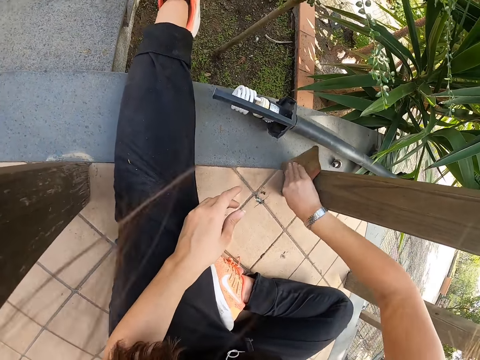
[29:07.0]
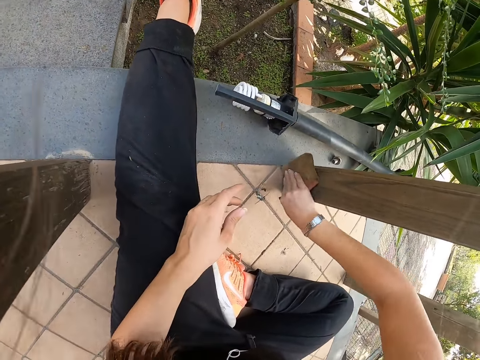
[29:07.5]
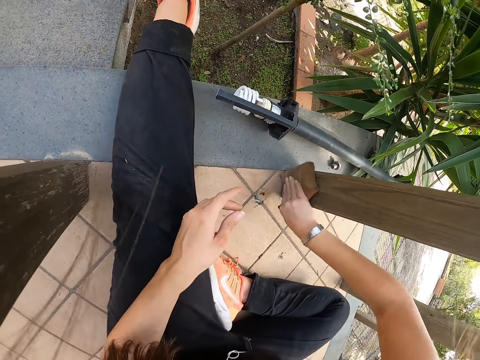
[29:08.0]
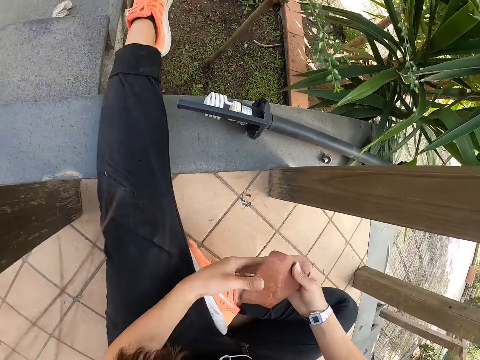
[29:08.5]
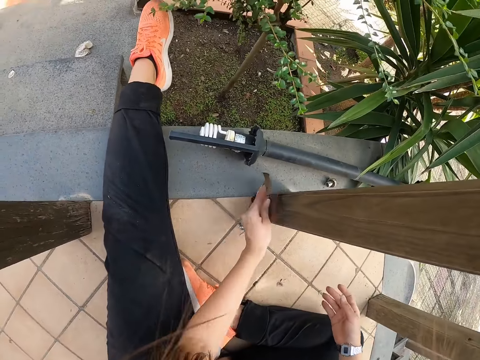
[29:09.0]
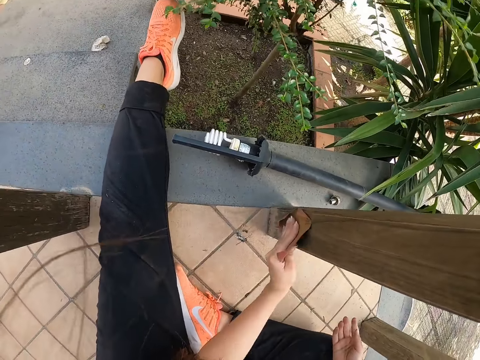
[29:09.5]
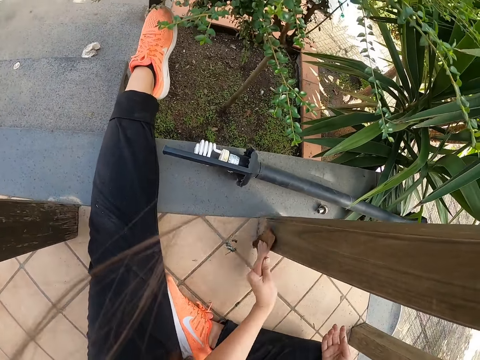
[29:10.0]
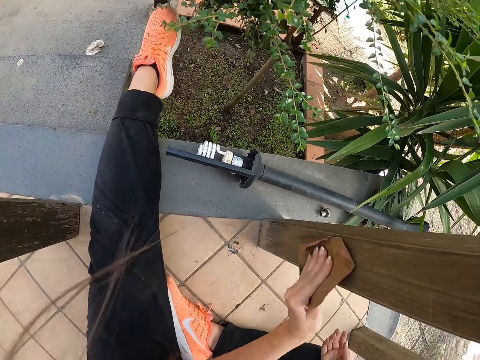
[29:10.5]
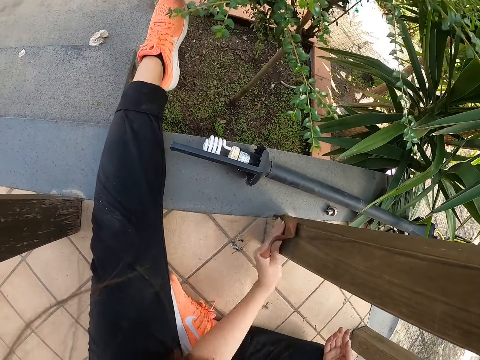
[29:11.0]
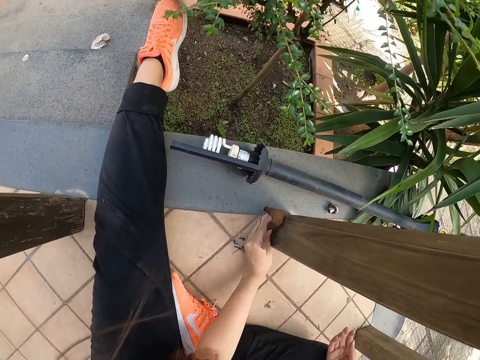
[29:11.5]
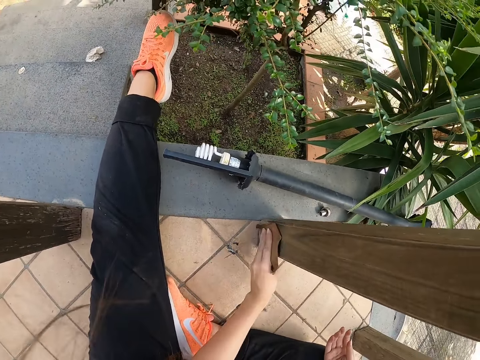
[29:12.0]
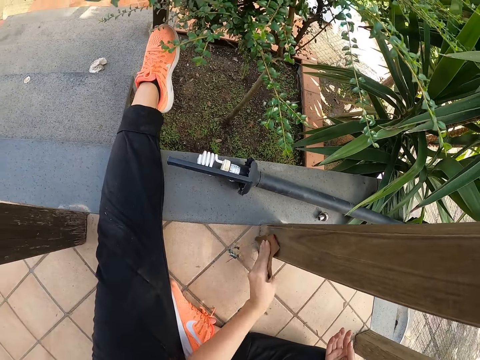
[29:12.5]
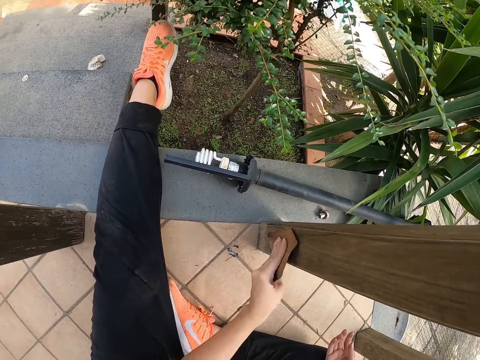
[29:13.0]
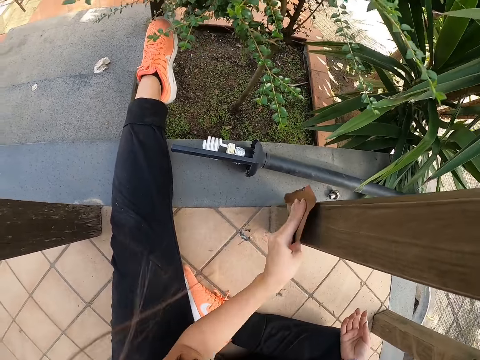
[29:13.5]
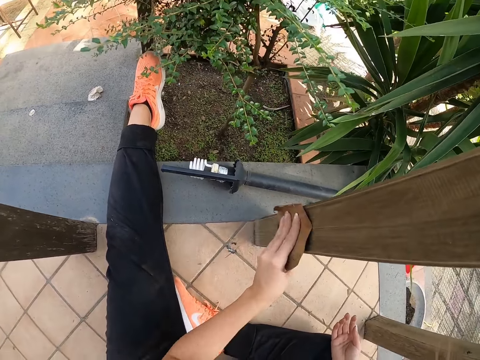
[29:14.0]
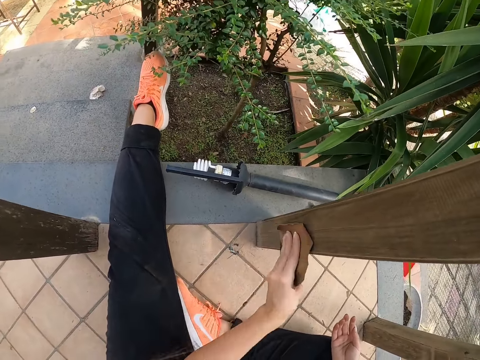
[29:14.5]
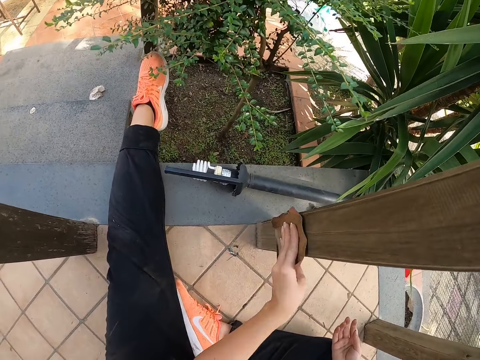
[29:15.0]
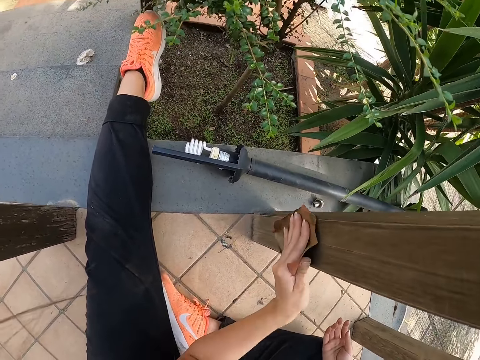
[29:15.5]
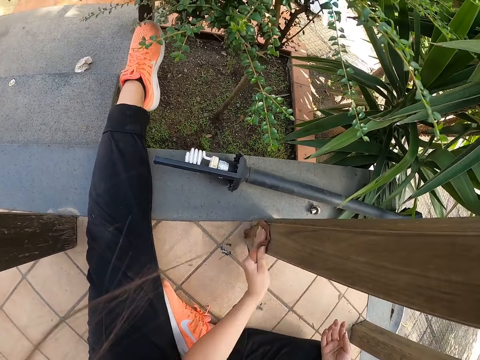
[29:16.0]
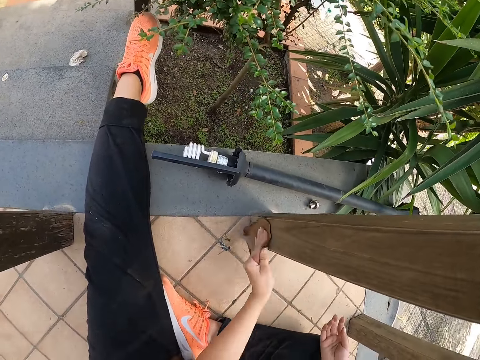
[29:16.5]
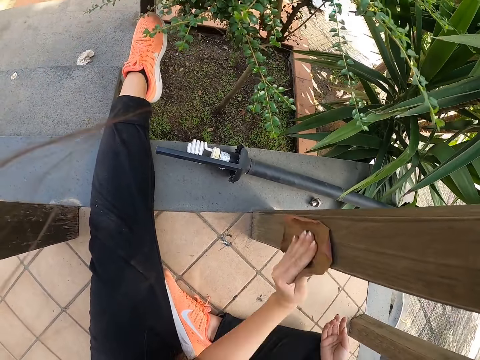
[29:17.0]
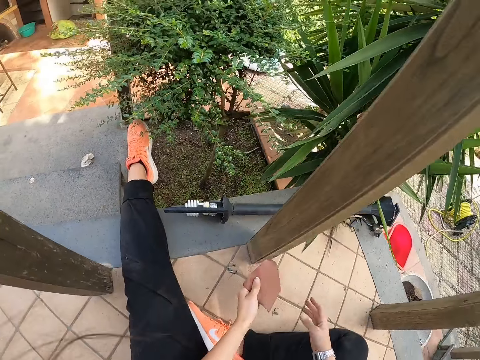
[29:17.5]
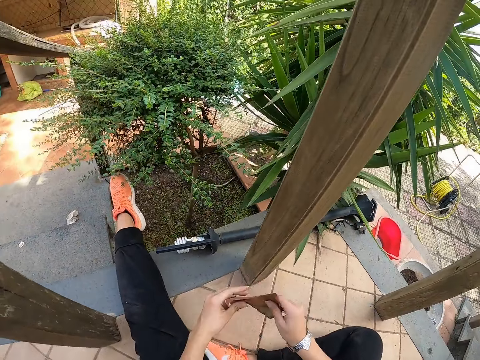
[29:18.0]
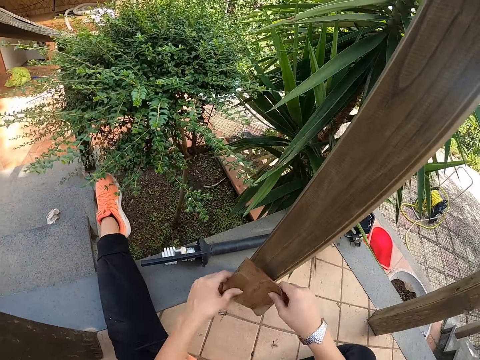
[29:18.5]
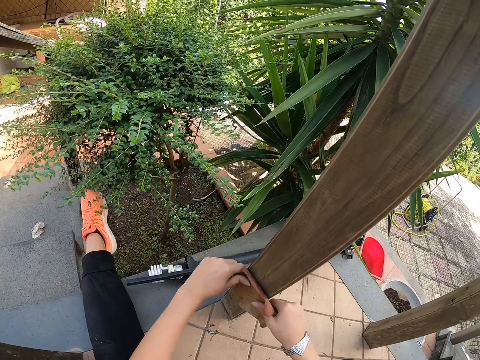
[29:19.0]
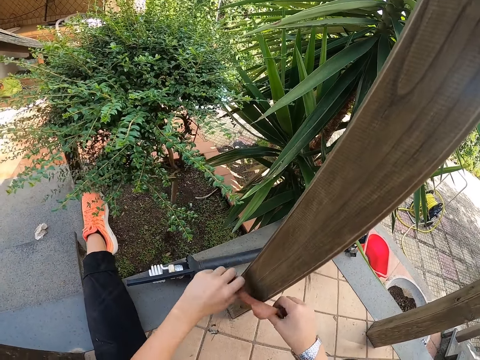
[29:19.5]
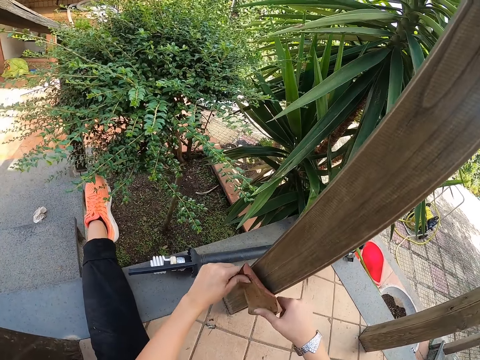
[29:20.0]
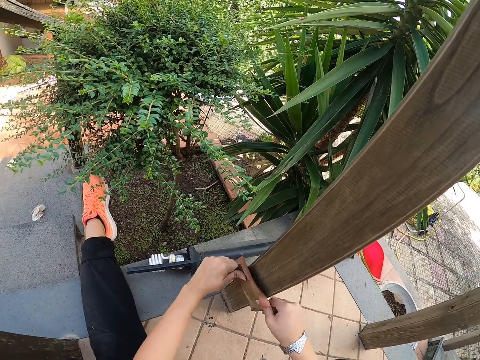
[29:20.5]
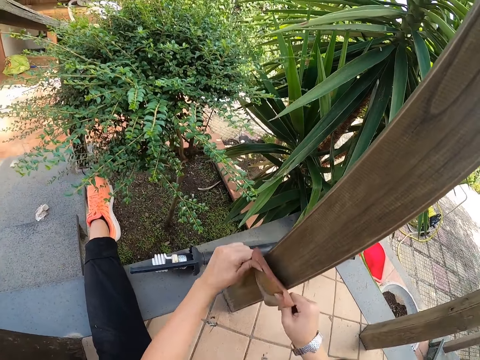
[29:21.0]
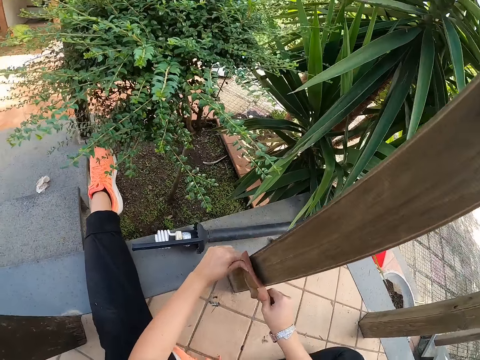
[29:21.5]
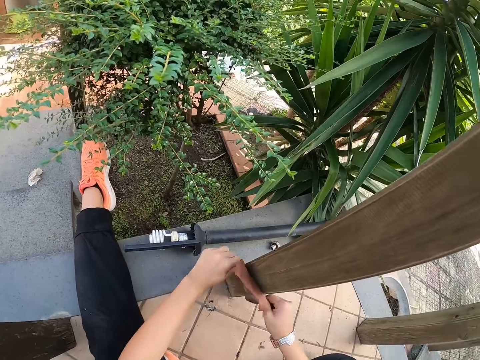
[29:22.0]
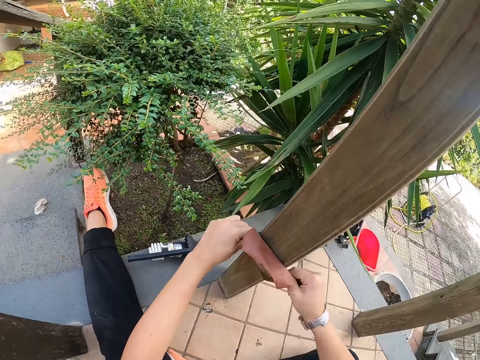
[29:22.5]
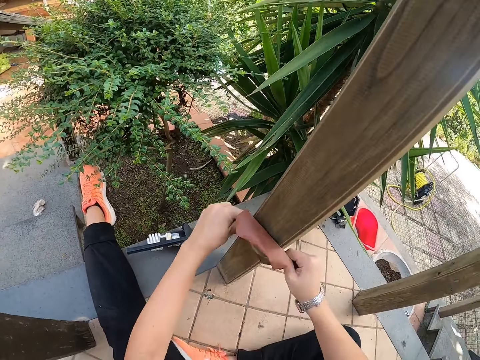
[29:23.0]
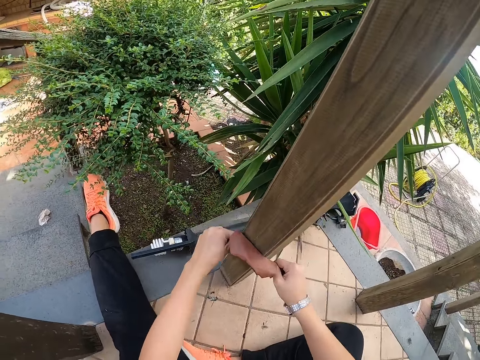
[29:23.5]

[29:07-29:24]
The camera wearer places sandpaper on the left hand. They scrub wood. They place the sandpaper on the right hand, hold the sandpaper with both hands and scrub the wood.

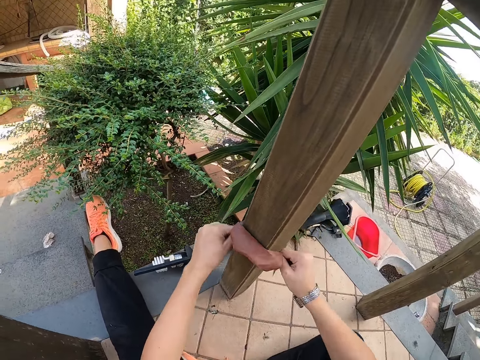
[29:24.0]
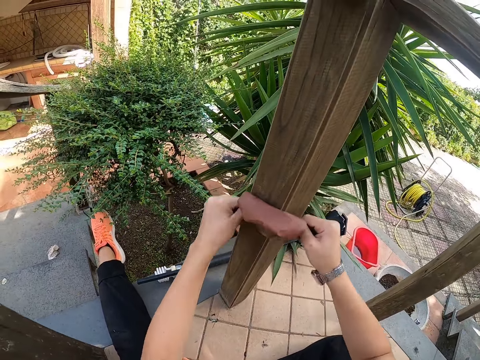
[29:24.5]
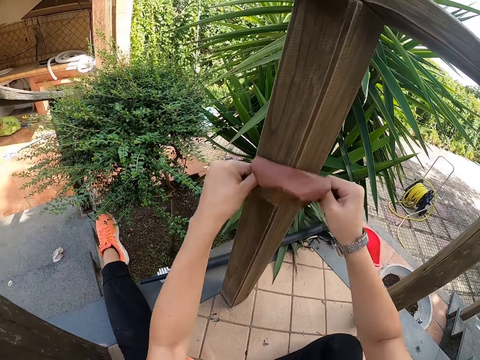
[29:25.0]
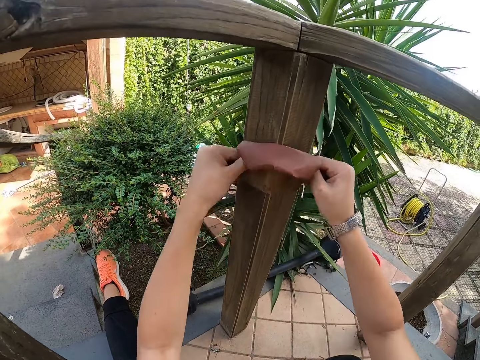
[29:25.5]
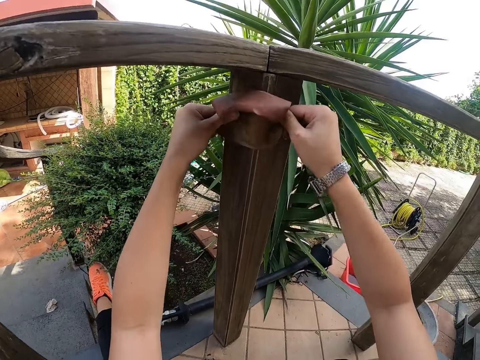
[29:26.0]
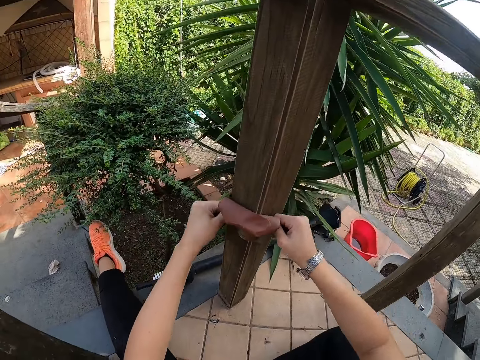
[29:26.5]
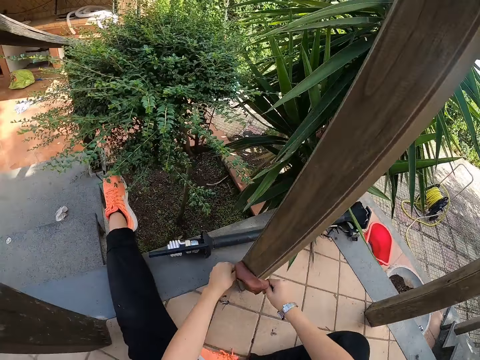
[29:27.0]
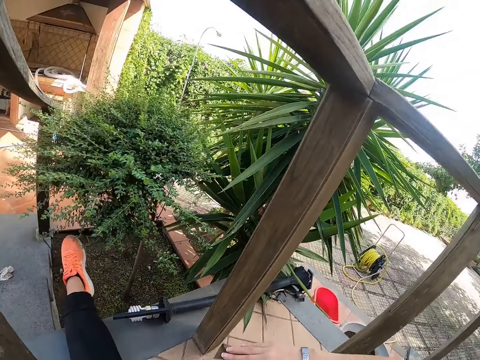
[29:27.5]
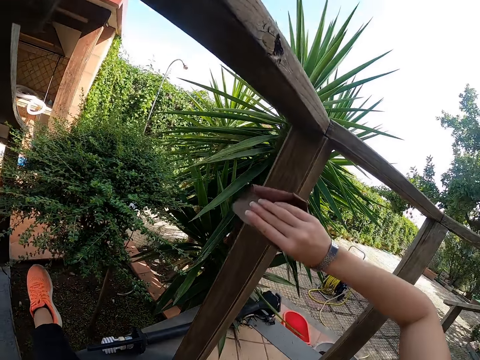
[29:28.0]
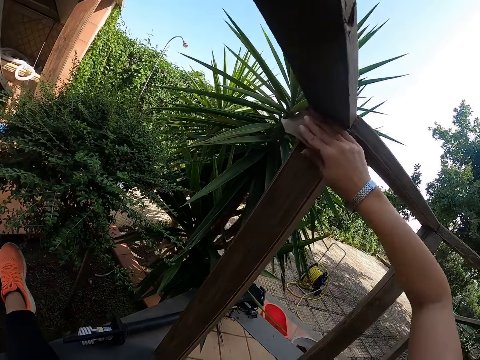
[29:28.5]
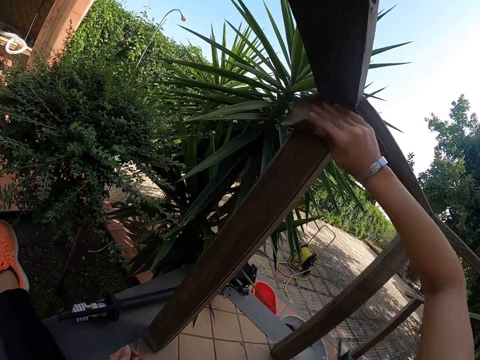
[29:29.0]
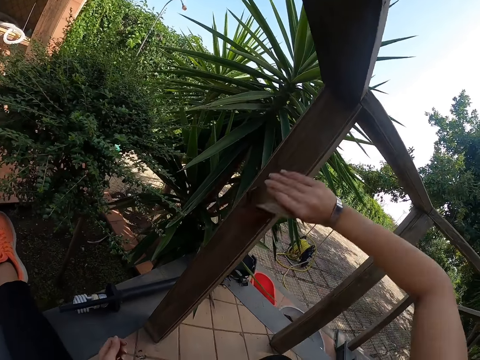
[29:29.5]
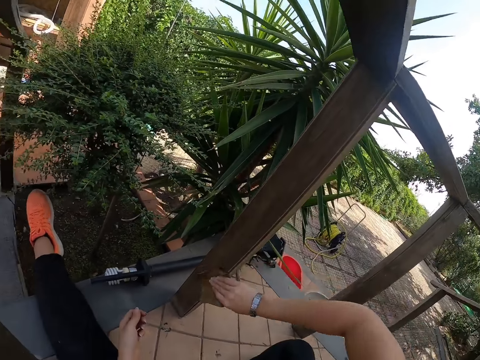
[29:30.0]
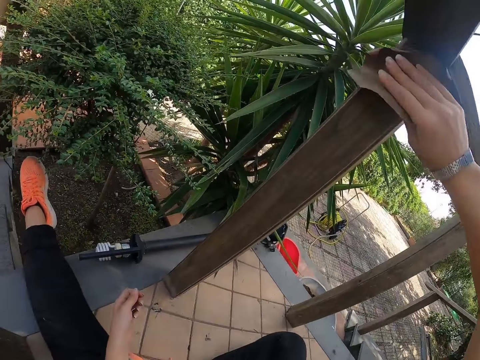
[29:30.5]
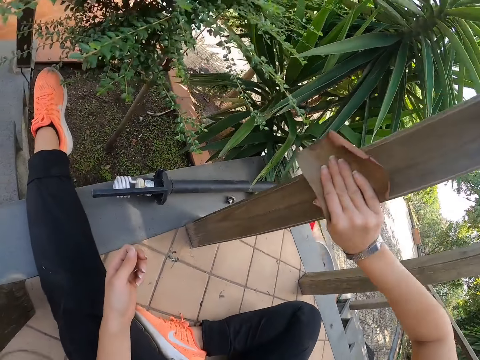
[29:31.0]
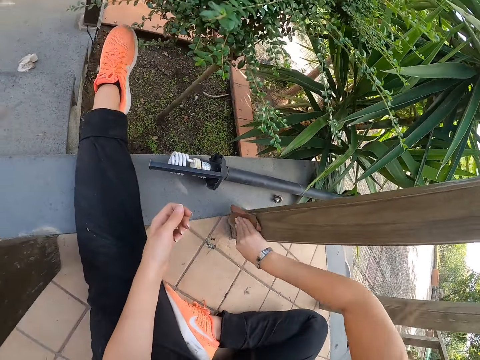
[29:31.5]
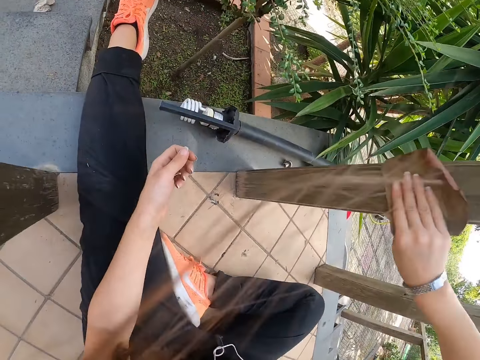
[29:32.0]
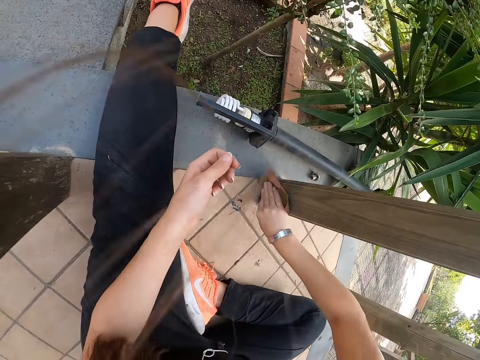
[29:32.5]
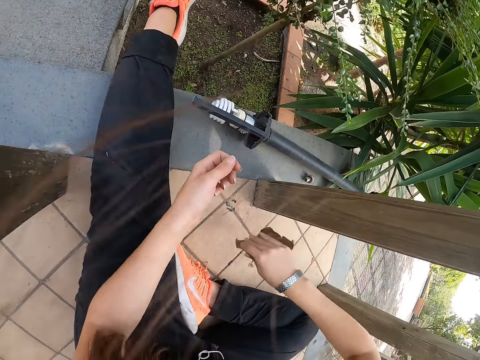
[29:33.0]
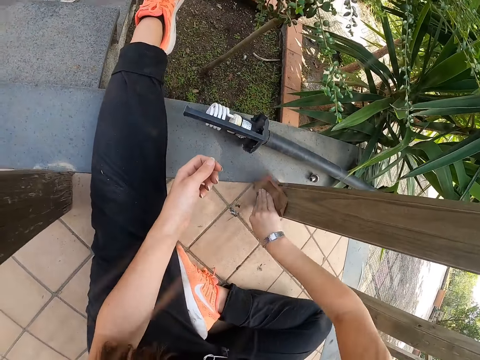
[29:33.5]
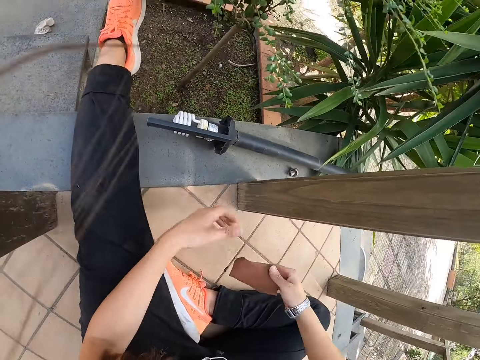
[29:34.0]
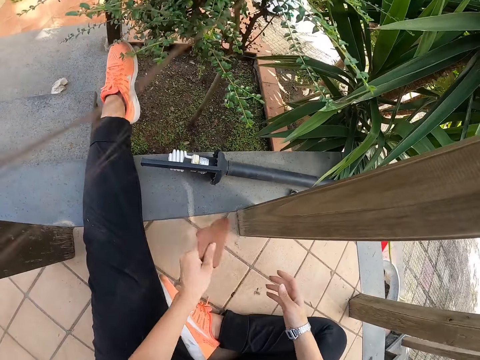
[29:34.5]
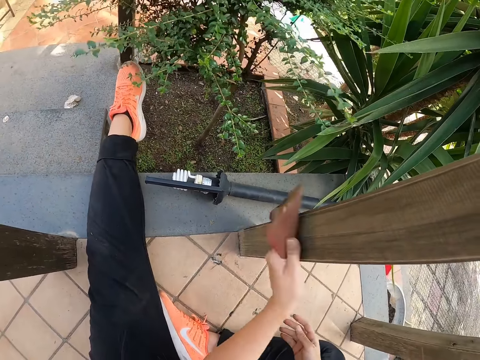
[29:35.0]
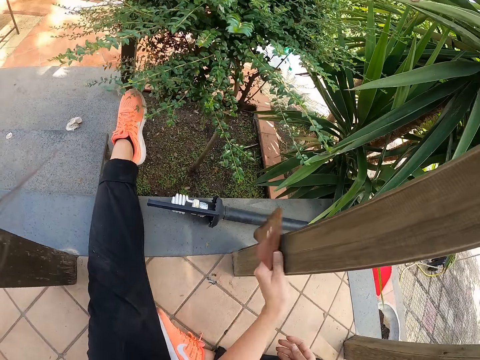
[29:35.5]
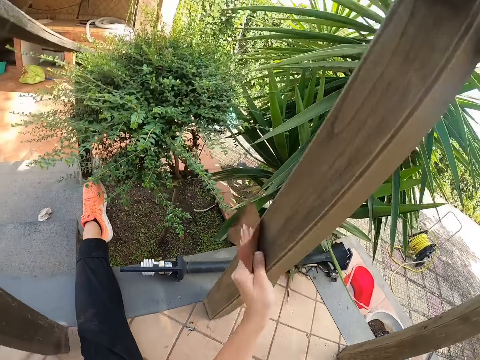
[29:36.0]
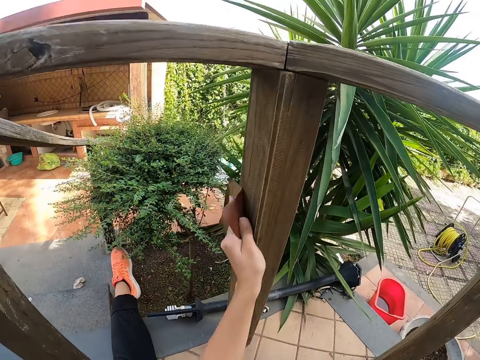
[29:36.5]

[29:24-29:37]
The camera wearer scrubs wood with the right hand. They place sandpaper on the left hand and scrub the wood with the left hand.
